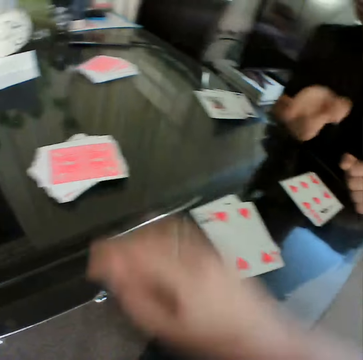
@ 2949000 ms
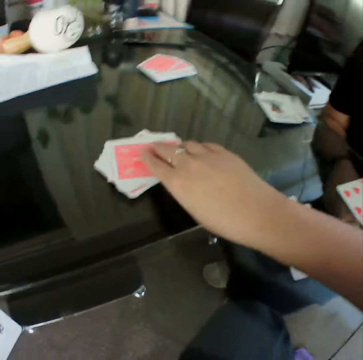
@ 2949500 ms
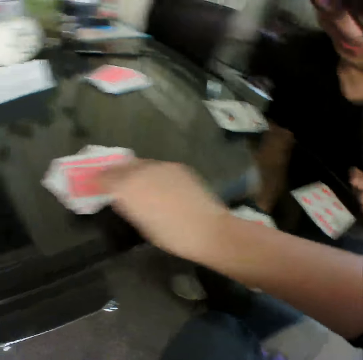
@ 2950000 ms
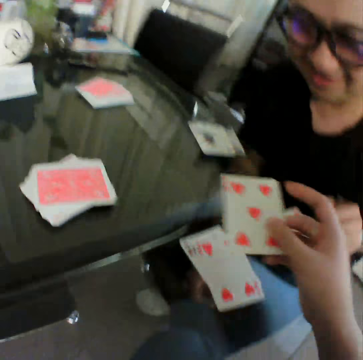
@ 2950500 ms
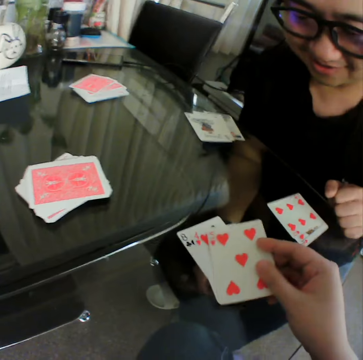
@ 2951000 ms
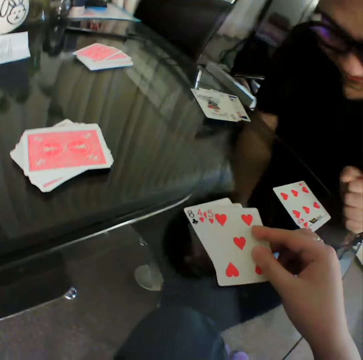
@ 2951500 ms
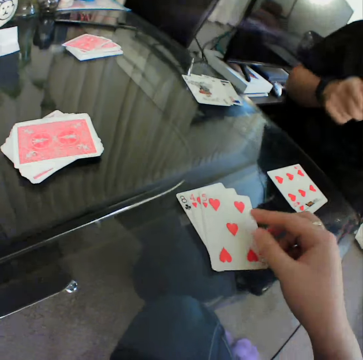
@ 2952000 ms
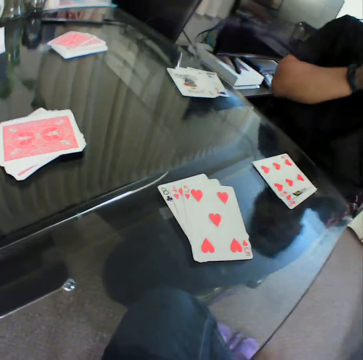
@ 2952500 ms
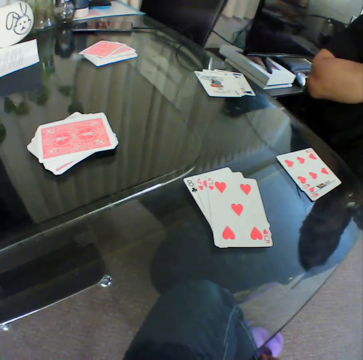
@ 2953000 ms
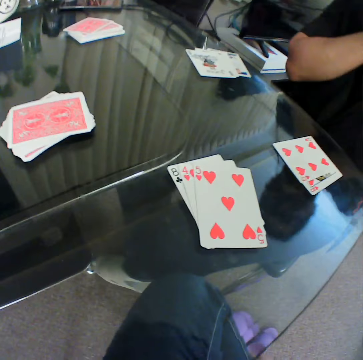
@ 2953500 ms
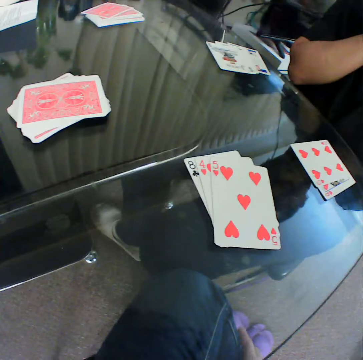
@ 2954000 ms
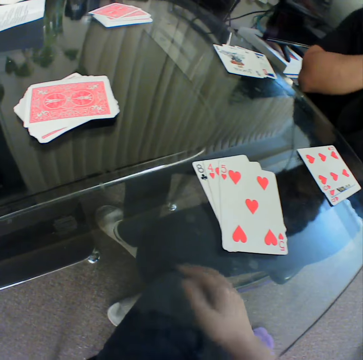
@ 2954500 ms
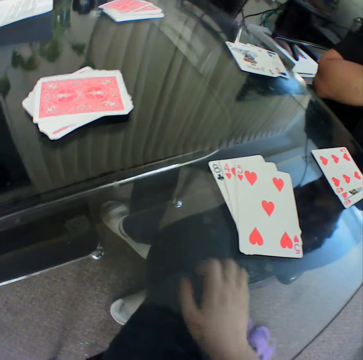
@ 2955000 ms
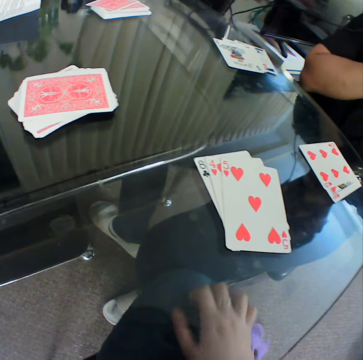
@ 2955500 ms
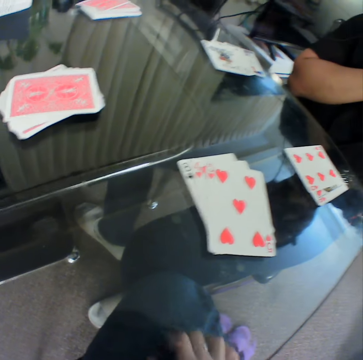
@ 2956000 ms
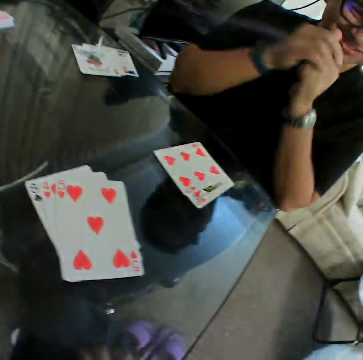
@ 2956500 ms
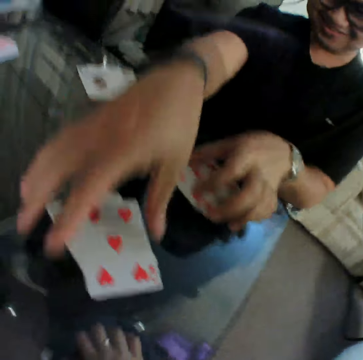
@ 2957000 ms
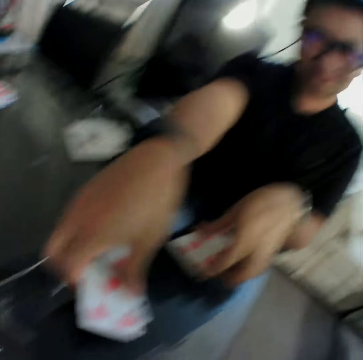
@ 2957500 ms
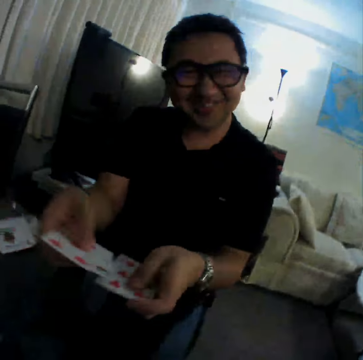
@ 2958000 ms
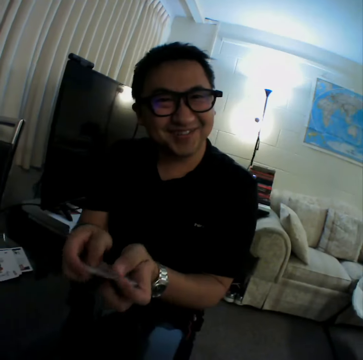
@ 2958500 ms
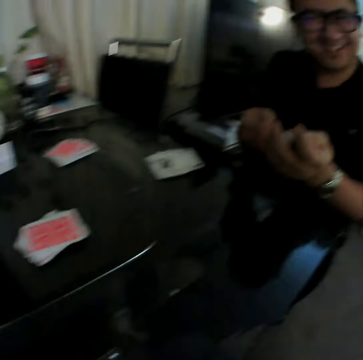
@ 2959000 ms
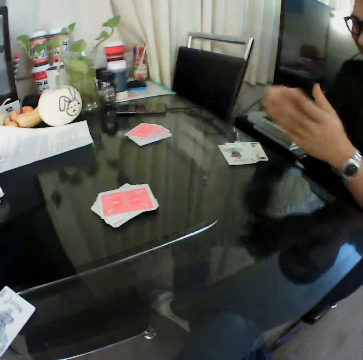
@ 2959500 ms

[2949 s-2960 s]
The camera wearer picks a card from the deck of cards on the table with his right hand. They check the card. They place the card in his right hand on the table. A man gestures his hand. The camera wearer scratches her knee. The man gathers the cards on the table with his hands.

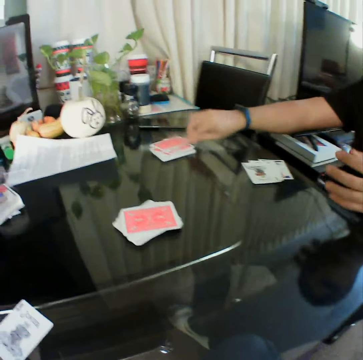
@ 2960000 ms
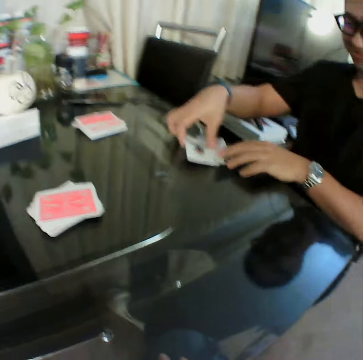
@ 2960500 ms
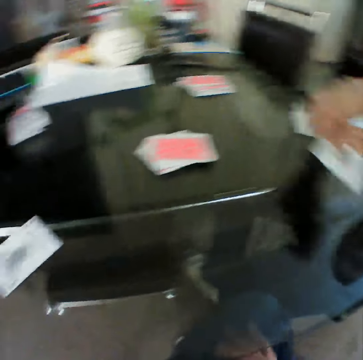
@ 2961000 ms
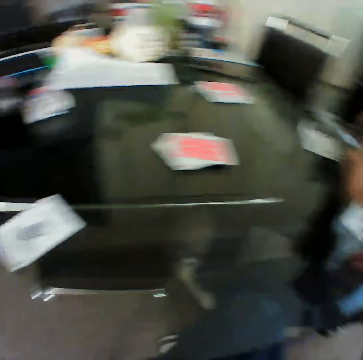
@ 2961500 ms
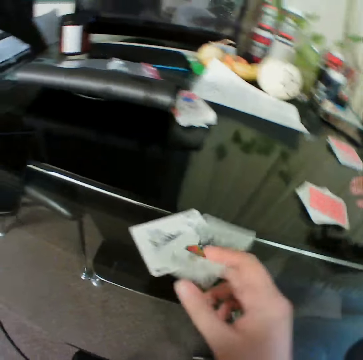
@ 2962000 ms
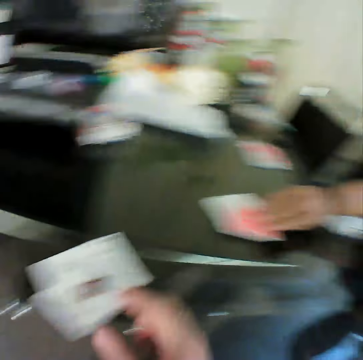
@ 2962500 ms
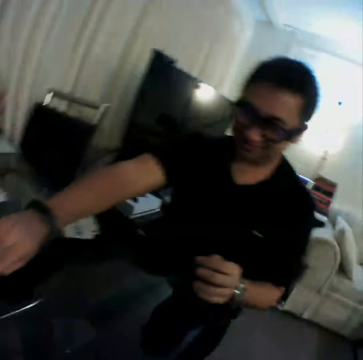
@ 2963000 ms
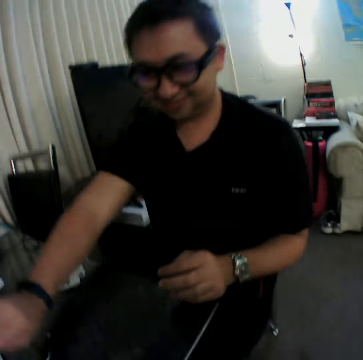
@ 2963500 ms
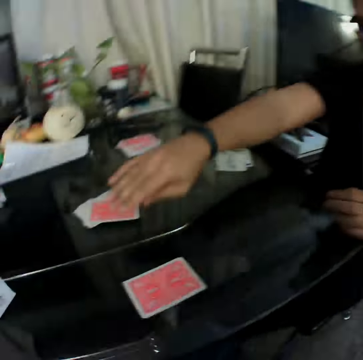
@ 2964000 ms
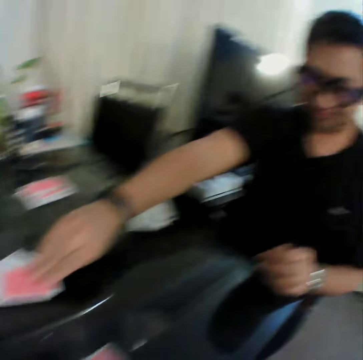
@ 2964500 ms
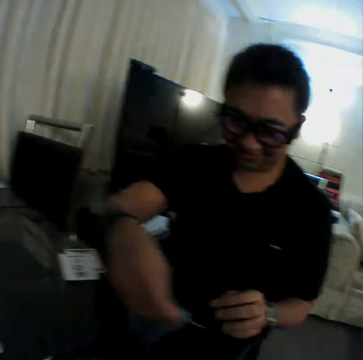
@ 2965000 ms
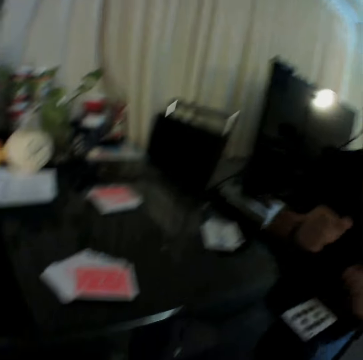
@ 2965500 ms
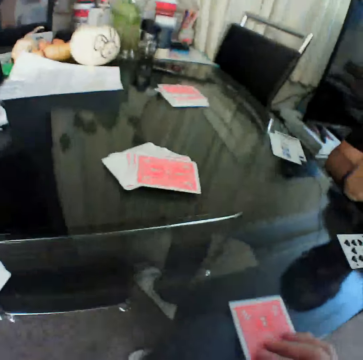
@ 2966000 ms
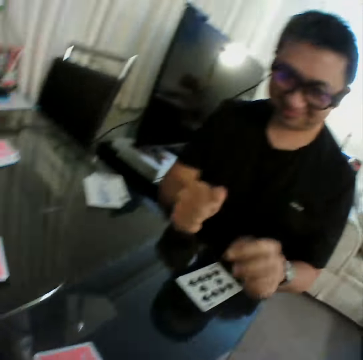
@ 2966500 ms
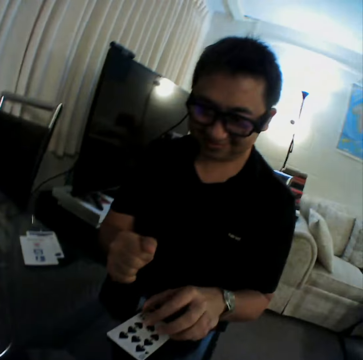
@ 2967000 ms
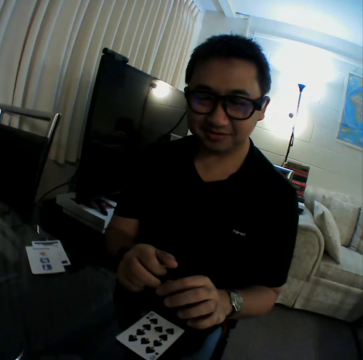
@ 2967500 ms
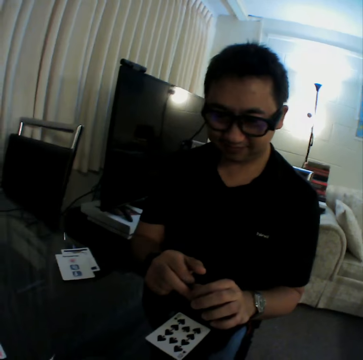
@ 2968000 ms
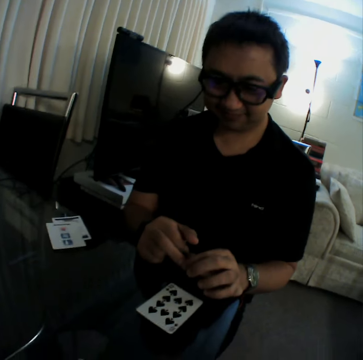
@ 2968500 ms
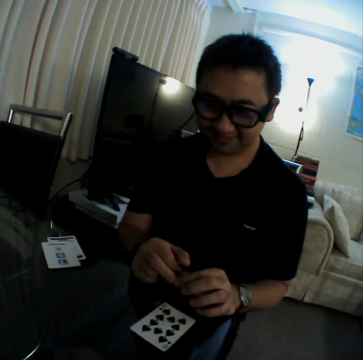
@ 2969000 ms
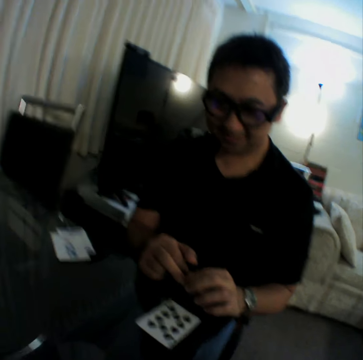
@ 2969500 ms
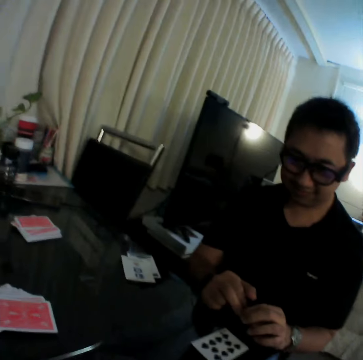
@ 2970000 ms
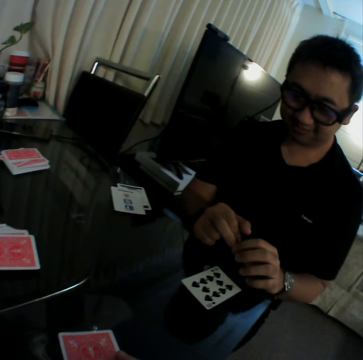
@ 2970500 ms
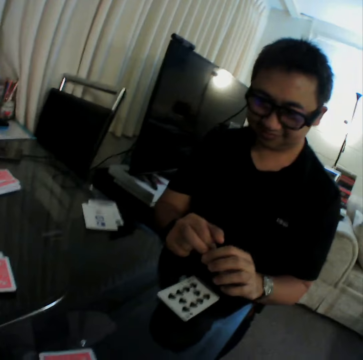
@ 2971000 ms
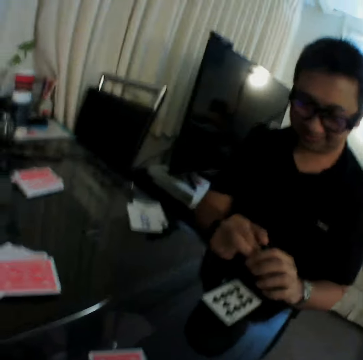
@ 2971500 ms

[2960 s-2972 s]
A man places the cards in his right hand on the table. He picks a card from the table with his right hand. The camera wearer collects the card from the man with his right hand. The man hands the camera wearer a card. The camera wearer places the card in his right hand on the table. The man picks up a card. He puts the card on the table. He picks up a card. He places the cards in his right hand on the table. He touches the card on the table. He holds the card. He pulls his hand off the card. He holds his fingers.

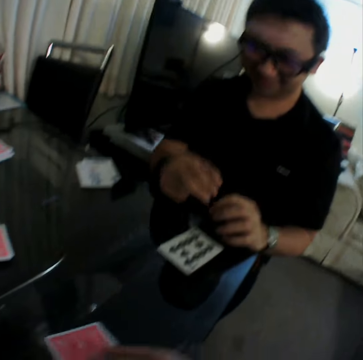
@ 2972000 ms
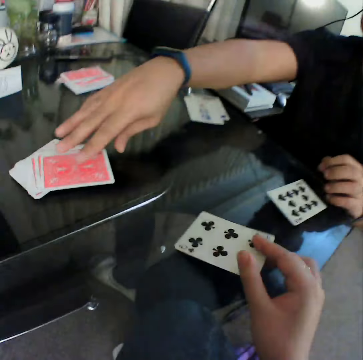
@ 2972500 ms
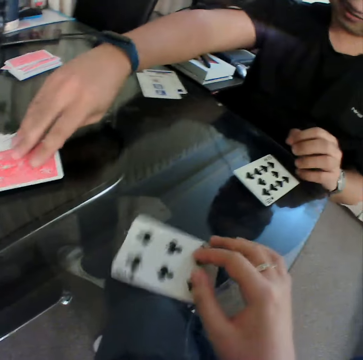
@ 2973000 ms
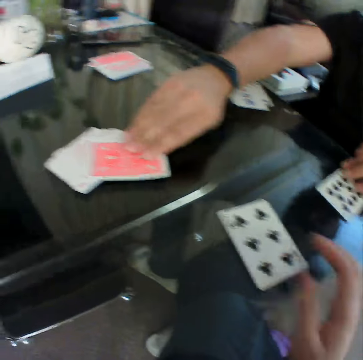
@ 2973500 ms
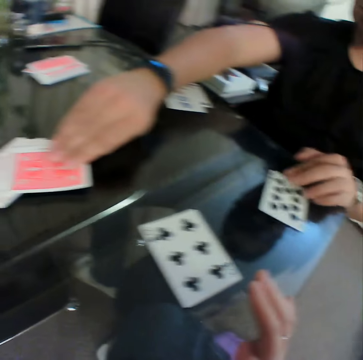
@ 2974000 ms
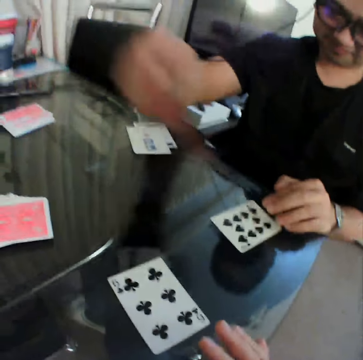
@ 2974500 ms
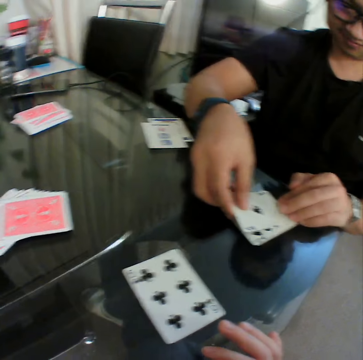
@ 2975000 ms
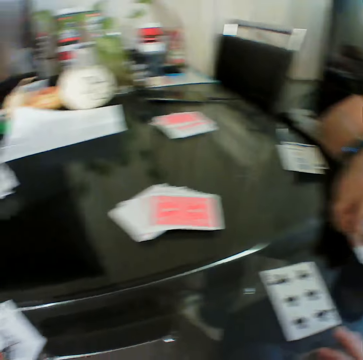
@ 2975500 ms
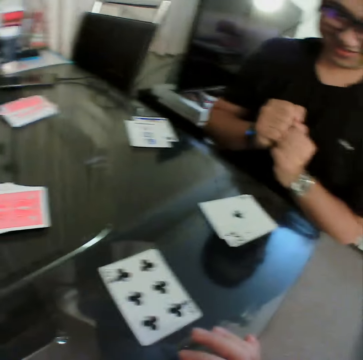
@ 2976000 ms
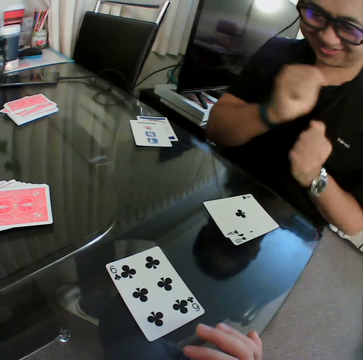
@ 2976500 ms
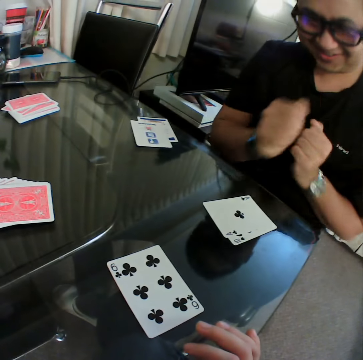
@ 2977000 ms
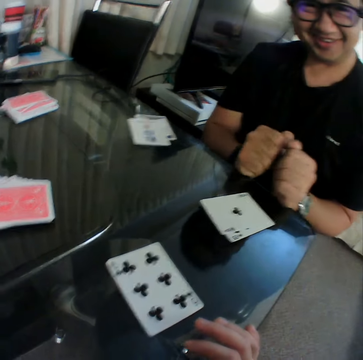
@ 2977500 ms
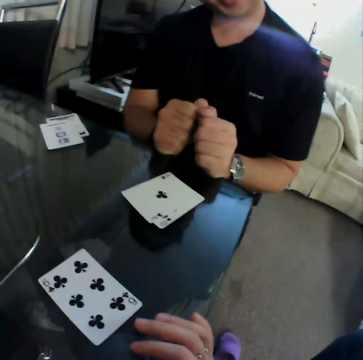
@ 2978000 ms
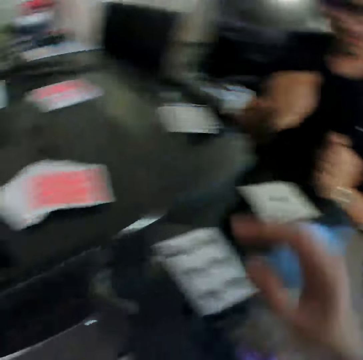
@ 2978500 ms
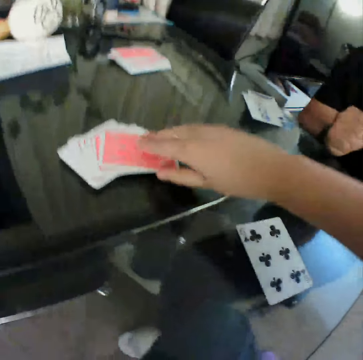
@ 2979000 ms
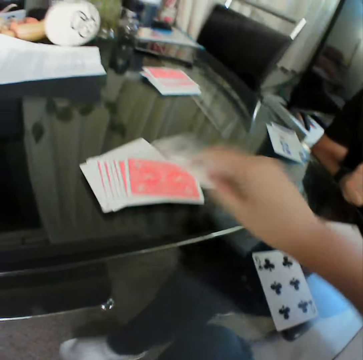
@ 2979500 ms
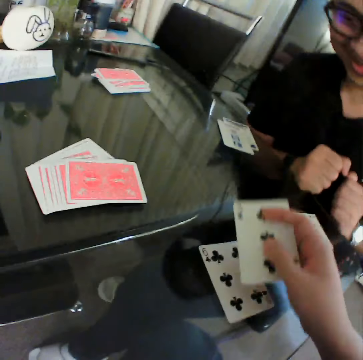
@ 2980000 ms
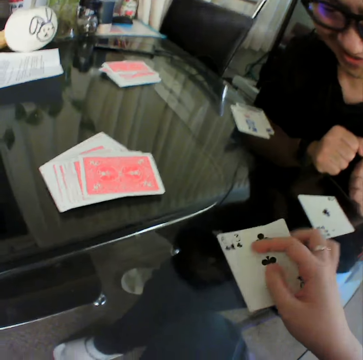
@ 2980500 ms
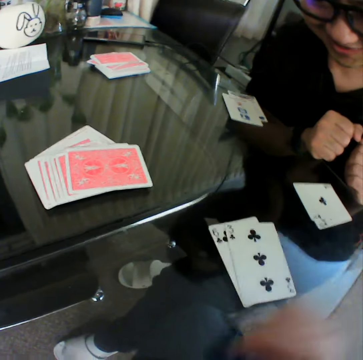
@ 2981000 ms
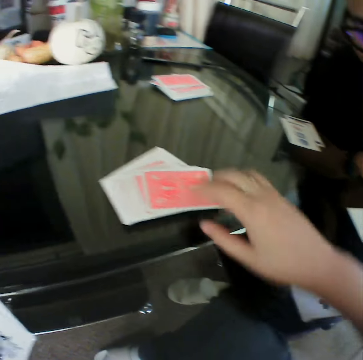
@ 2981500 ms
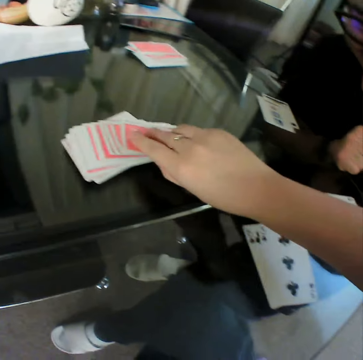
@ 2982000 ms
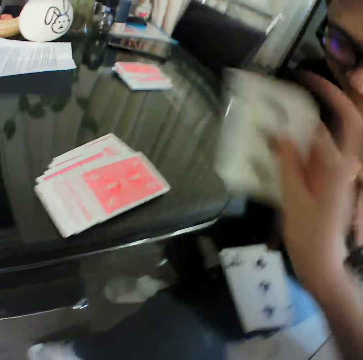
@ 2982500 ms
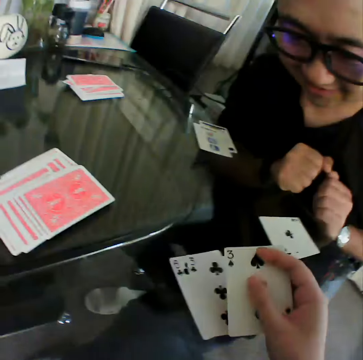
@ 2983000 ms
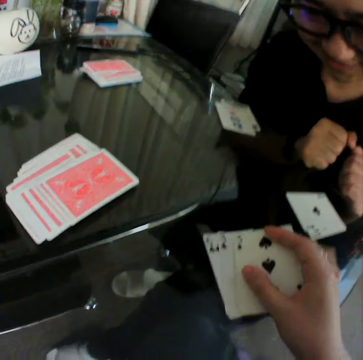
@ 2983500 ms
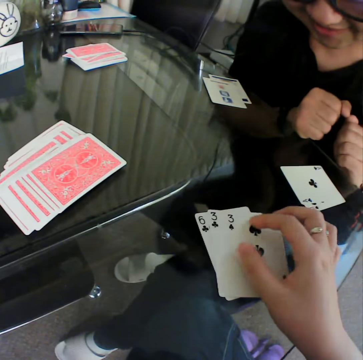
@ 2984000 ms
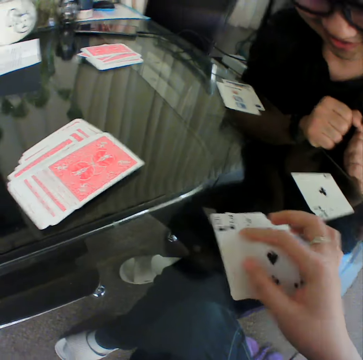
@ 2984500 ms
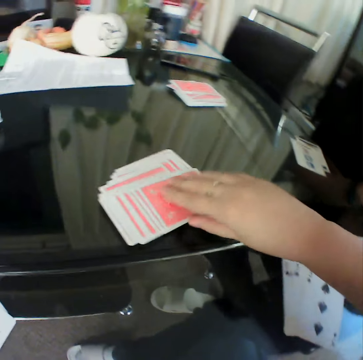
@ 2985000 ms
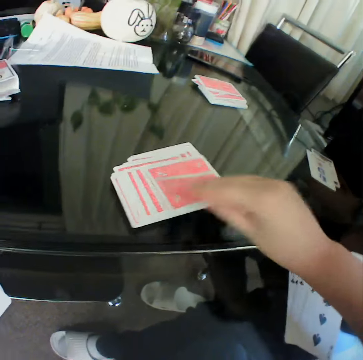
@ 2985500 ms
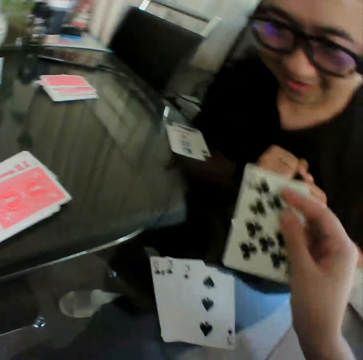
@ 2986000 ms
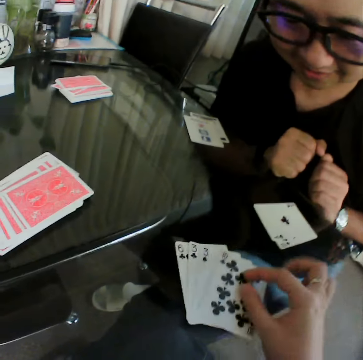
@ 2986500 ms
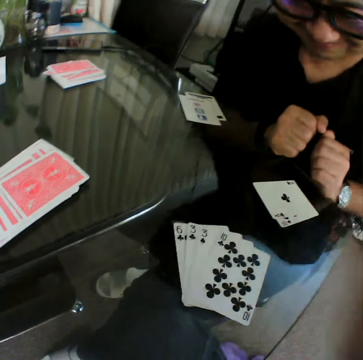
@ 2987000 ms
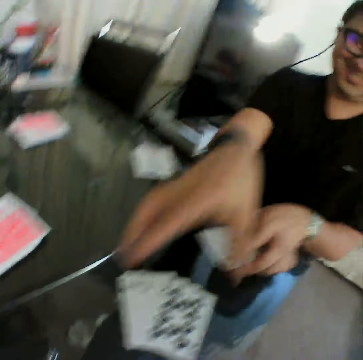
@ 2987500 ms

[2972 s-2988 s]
The camera wearer places the card in his right hand on the table. He flips a card. A man picks cards from the deck of cards on the table with his right hand. He places the cards in his right hand on the table. He holds his fists together, moves his fists, and supports his hands on the table. The camera wearer picks a card from the deck of cards on the table with his right hand. He checks the card. He places the card in his right hand on the table. He picks a card from the deck of cards on the table with his right hand. He places the card in his right hand on the table. He checks the card. He picks a card from the deck of cards from the table with his right hand. He checks the card. He places the card in his right hand on the table.
